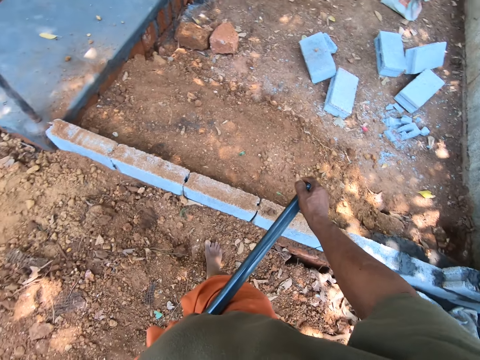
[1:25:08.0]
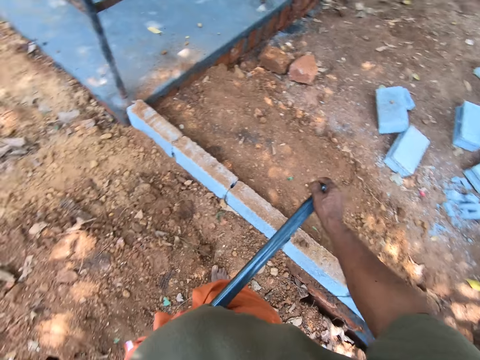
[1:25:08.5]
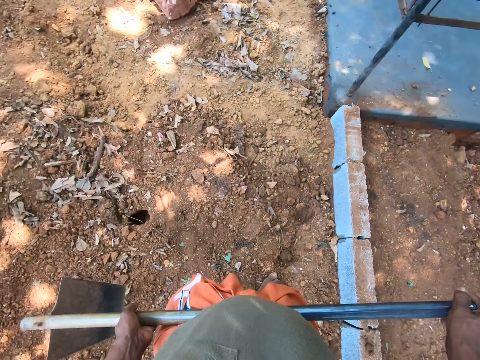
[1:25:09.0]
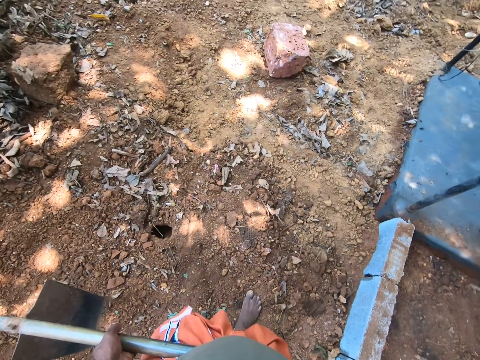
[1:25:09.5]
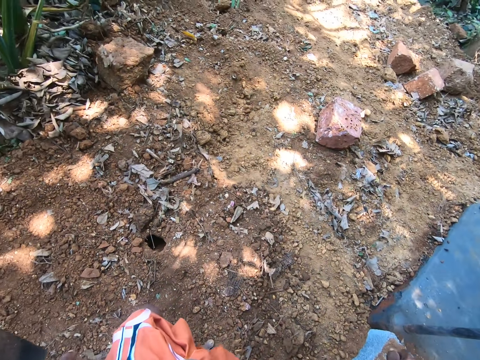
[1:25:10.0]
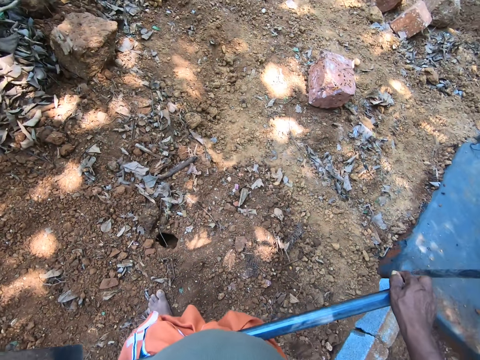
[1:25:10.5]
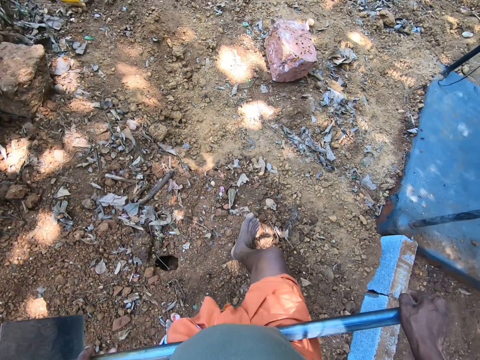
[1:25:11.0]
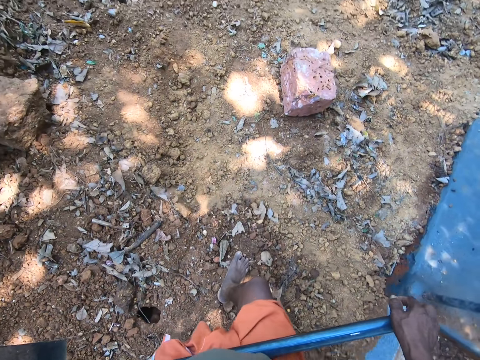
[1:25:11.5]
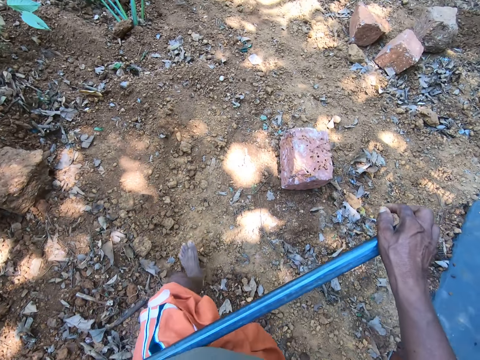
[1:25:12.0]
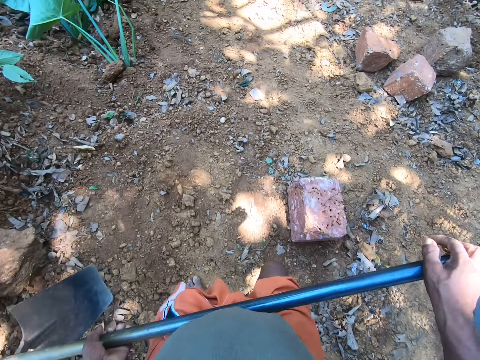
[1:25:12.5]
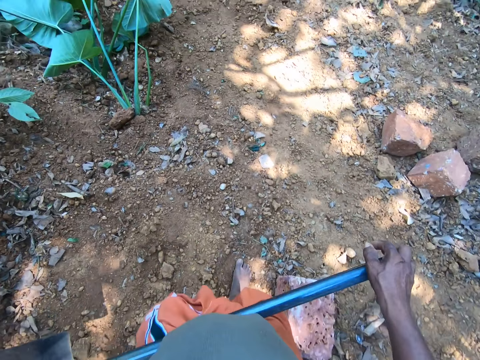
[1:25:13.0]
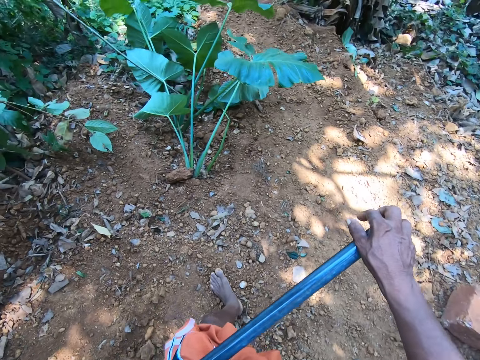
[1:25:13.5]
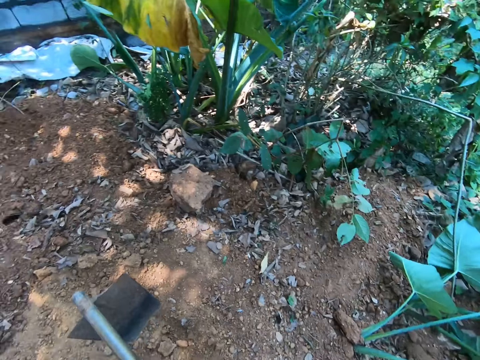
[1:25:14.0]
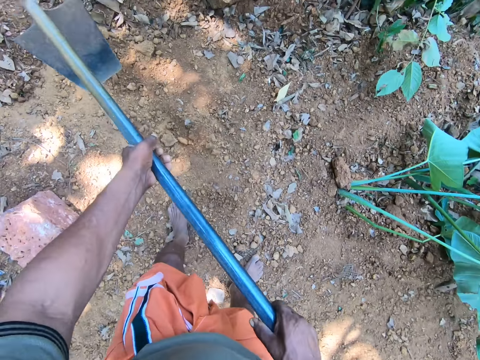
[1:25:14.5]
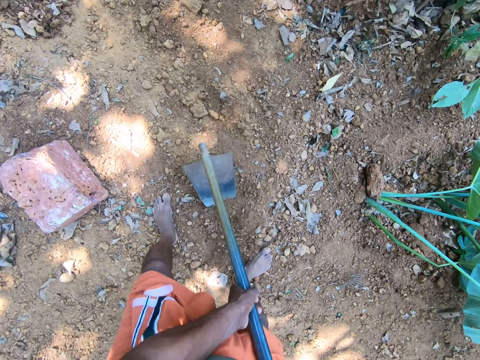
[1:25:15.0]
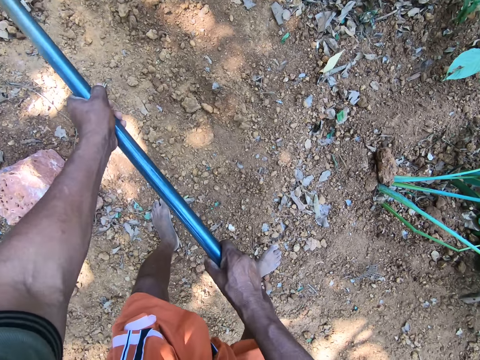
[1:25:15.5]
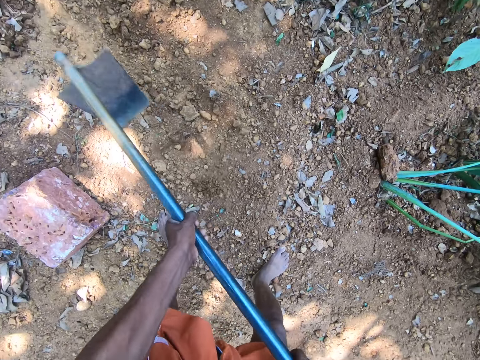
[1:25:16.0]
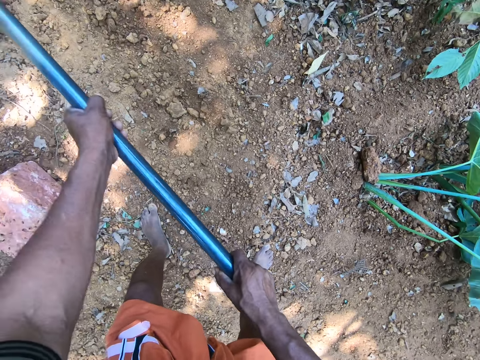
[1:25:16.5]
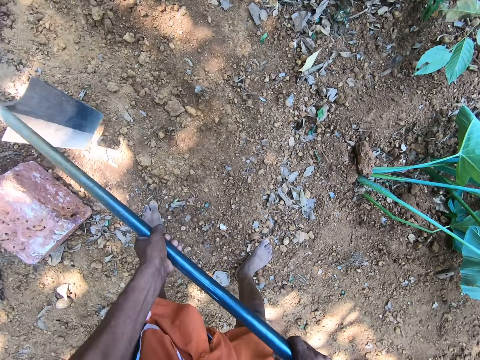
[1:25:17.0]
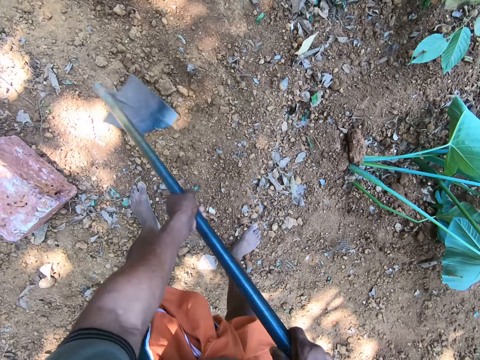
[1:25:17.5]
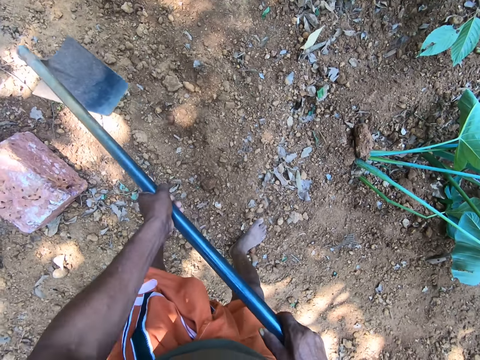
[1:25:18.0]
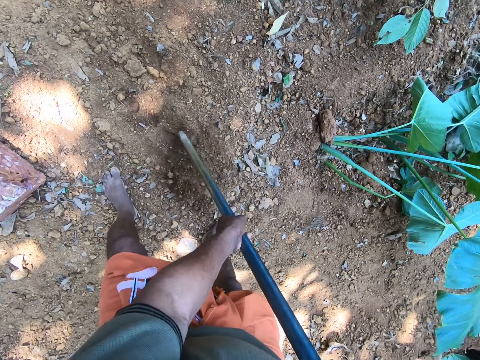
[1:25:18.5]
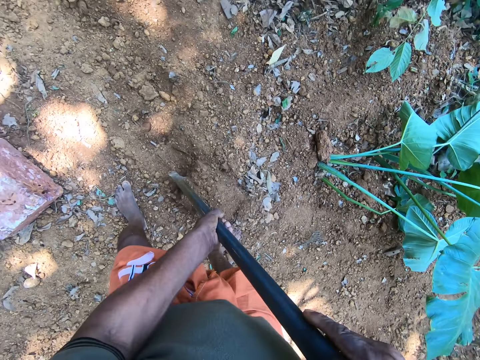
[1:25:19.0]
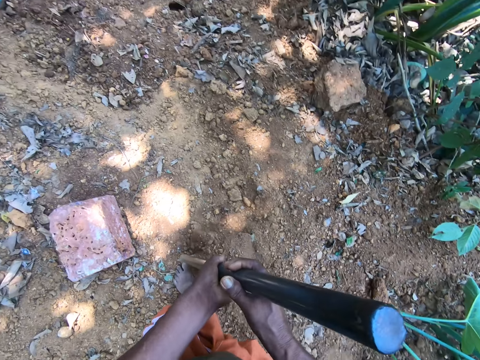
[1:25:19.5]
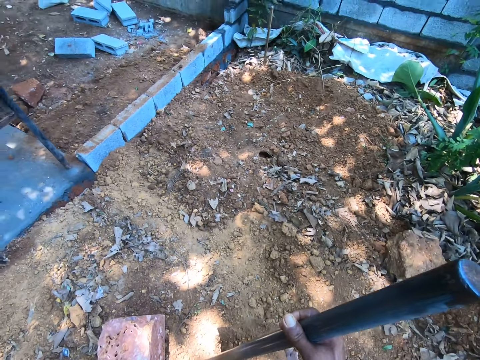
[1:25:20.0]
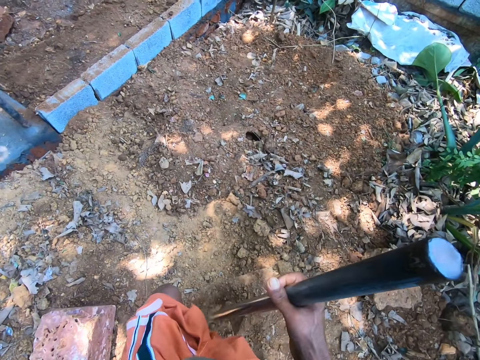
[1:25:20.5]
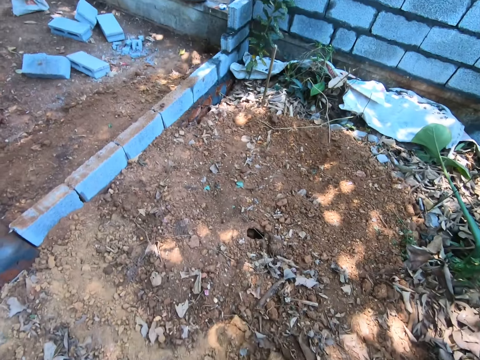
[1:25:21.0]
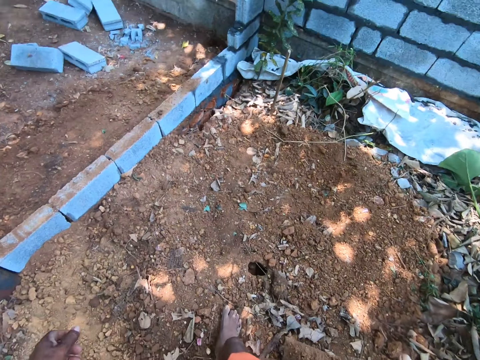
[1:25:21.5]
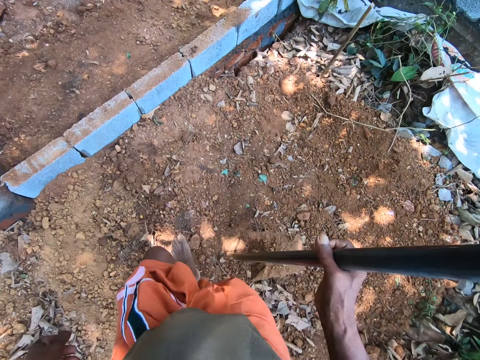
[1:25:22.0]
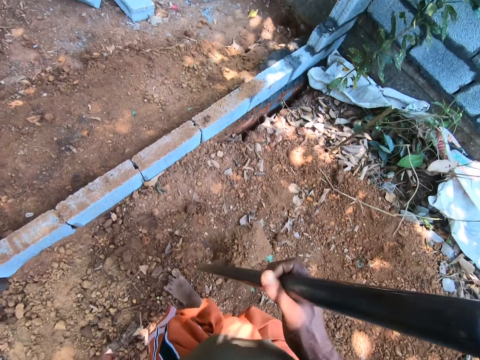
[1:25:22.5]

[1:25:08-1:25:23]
A man interacts with the camera wearer. The camera wearer looks around the compound. He walks around the compound. He digs the ground with the hoe in both hands. He packs sand from the ground with the hoe in his left hand. He walks around the compound.

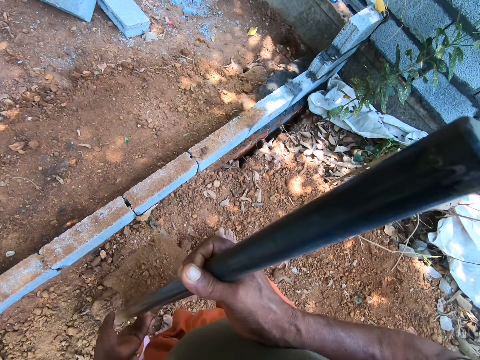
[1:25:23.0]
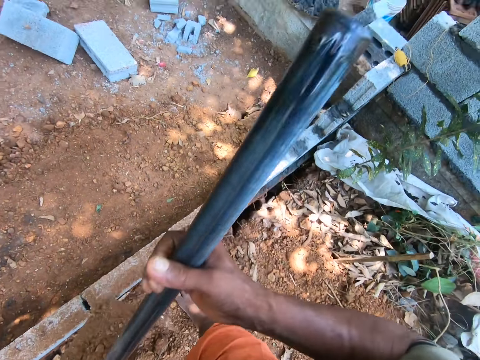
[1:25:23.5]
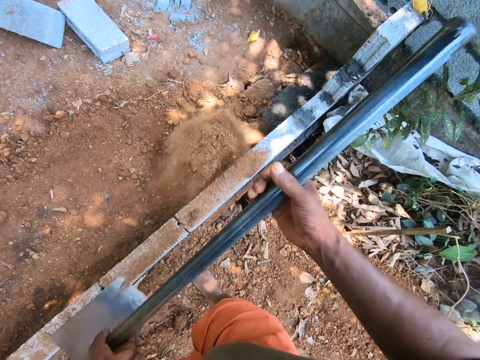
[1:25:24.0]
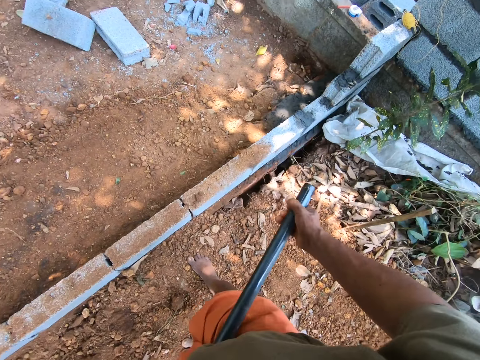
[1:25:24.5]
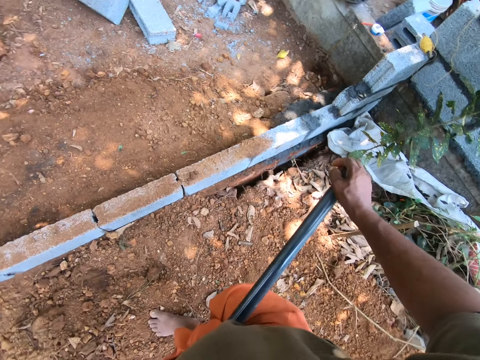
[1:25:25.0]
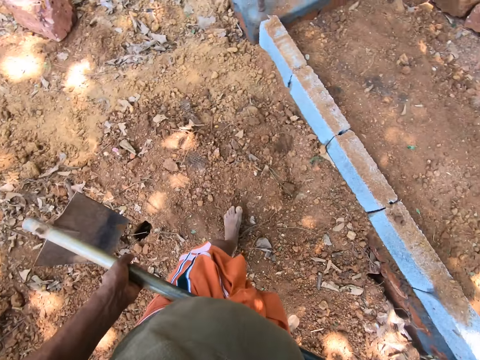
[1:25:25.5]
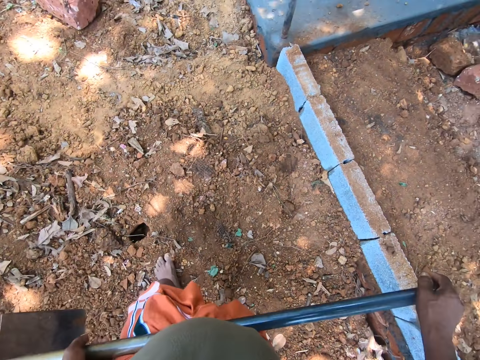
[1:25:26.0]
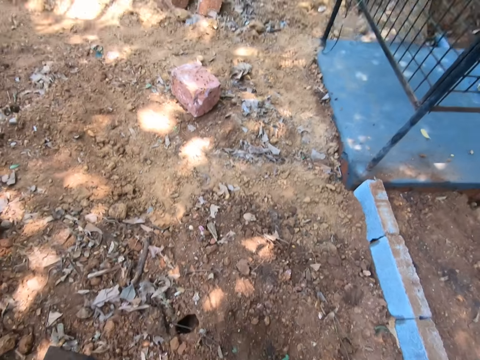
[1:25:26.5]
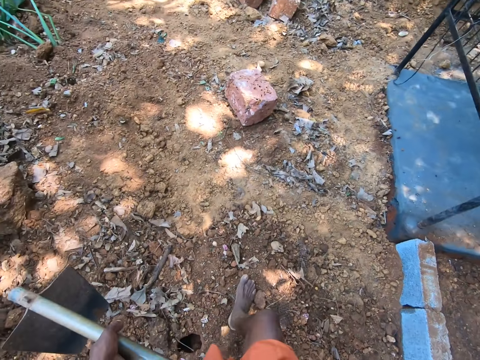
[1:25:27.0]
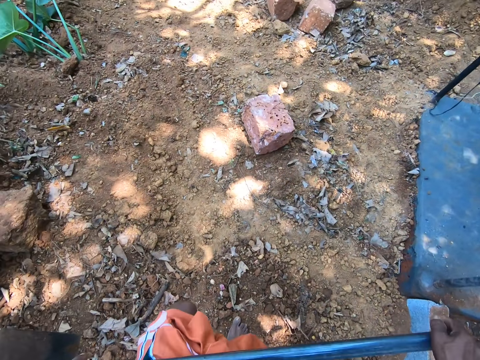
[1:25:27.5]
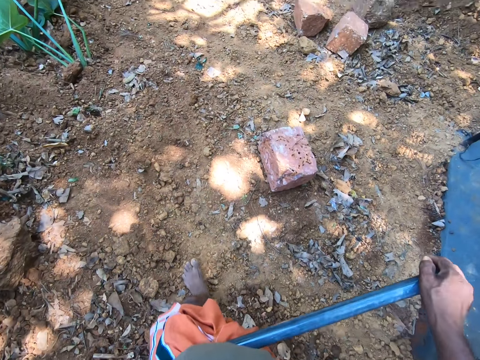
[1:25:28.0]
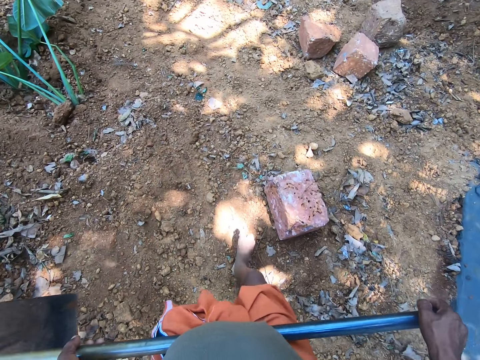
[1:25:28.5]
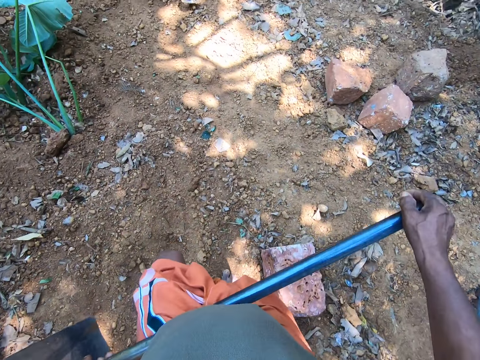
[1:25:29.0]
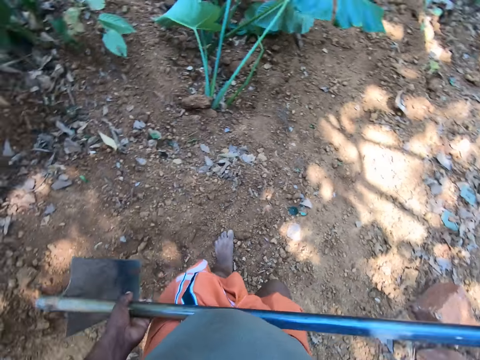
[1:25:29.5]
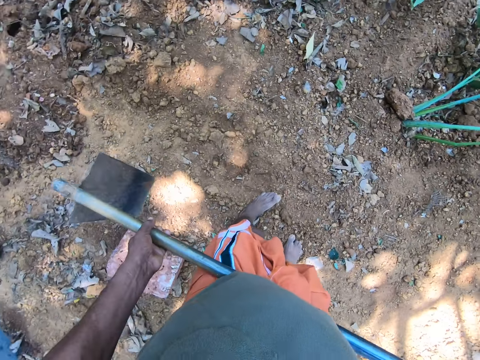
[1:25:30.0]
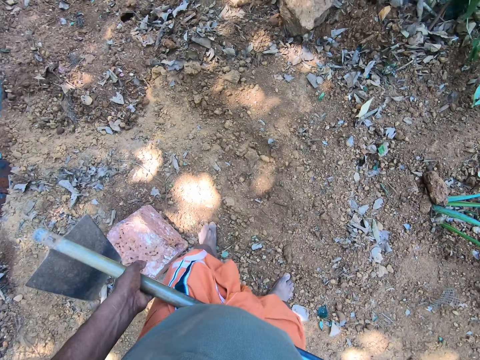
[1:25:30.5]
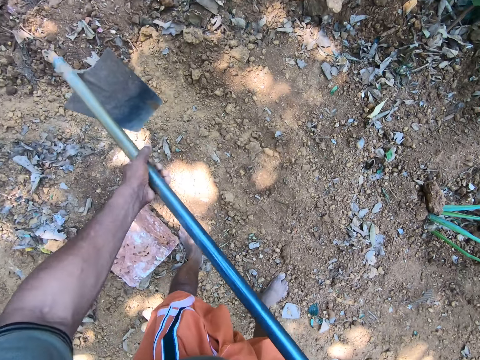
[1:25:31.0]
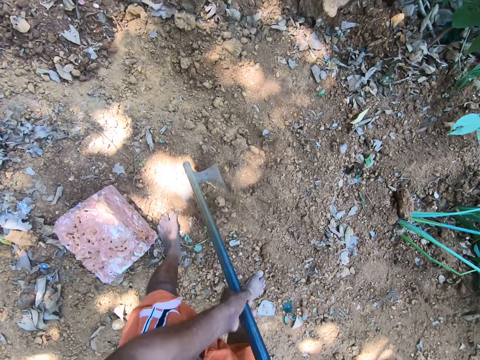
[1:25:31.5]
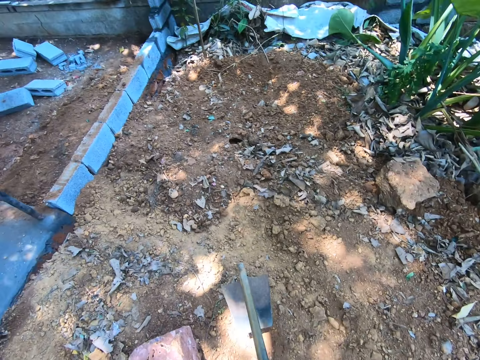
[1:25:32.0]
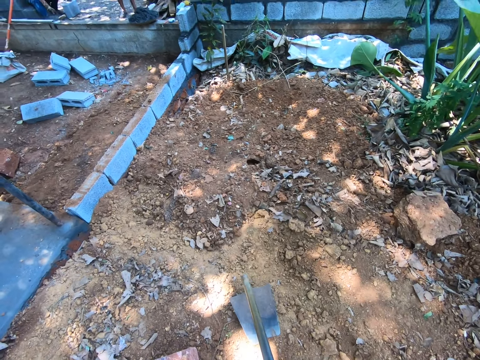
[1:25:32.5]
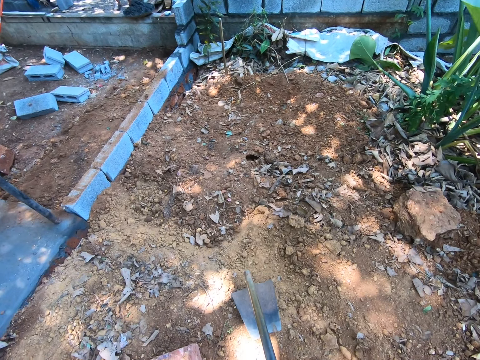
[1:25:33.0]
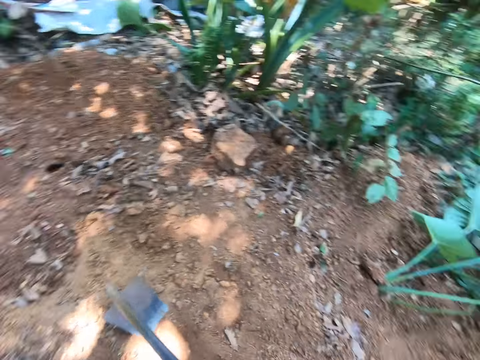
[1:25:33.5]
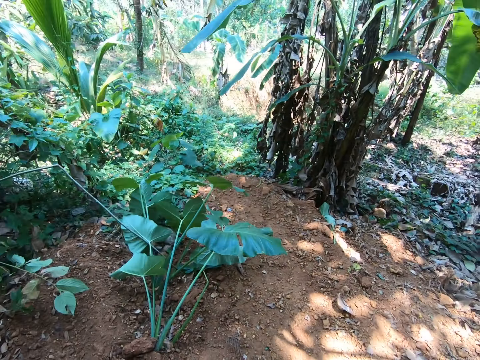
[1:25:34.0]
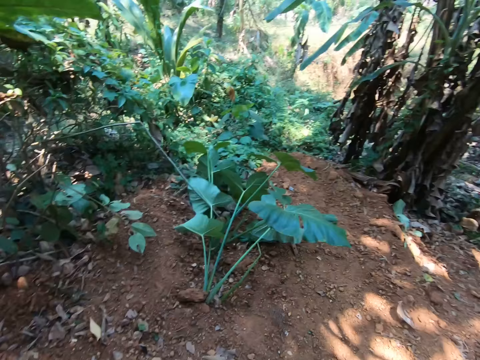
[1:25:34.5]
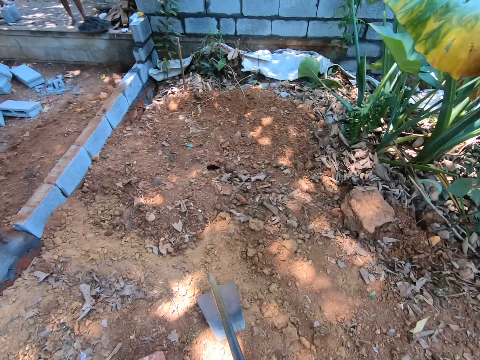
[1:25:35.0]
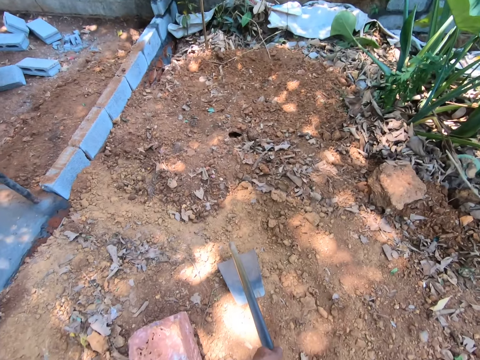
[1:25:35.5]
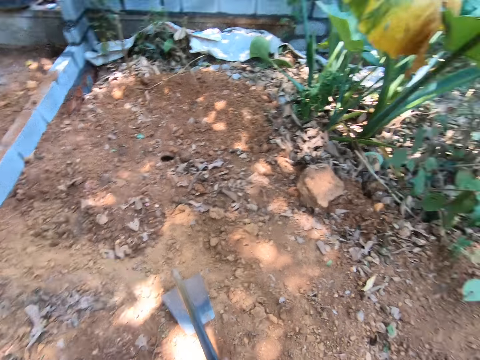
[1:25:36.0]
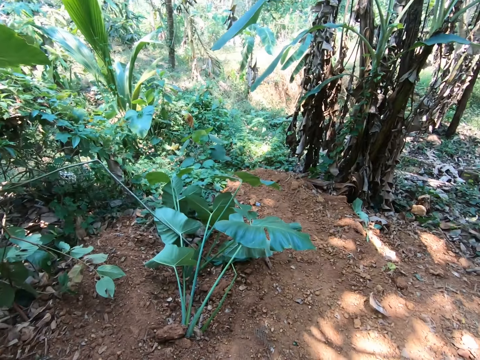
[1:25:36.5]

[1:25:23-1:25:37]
The camera wearer pours the sand on the ground with the hoe in both hands. He walks around the compound. A man interacts with the camera wearer. The camera wearer digs the ground with the hoe in both hands. He looks around the compound.
